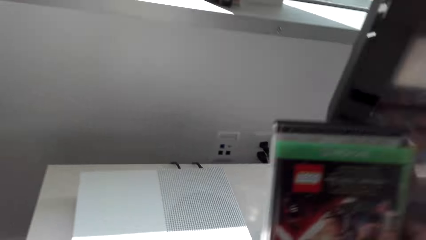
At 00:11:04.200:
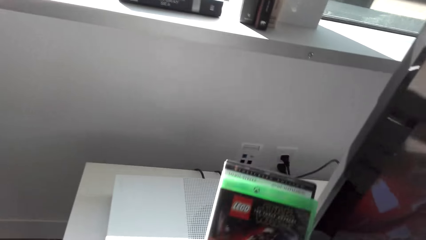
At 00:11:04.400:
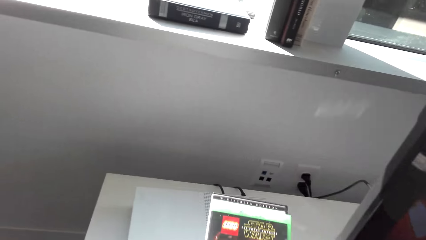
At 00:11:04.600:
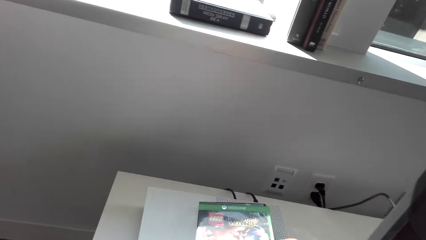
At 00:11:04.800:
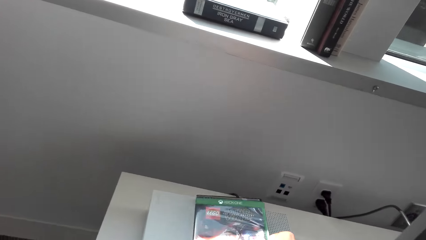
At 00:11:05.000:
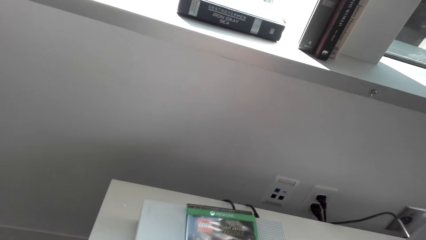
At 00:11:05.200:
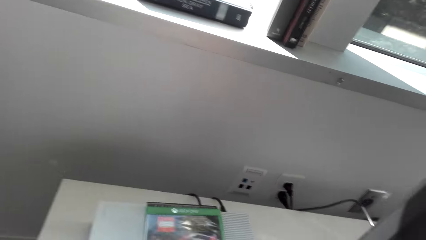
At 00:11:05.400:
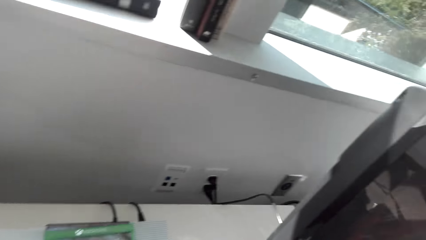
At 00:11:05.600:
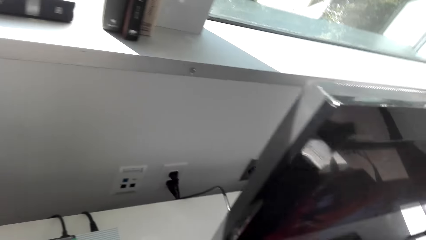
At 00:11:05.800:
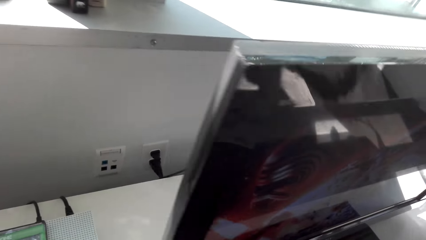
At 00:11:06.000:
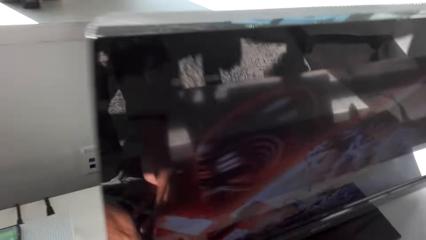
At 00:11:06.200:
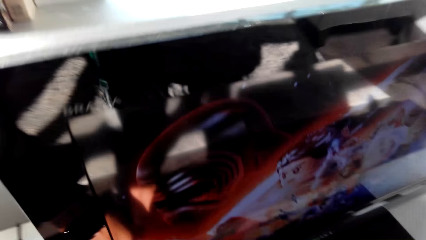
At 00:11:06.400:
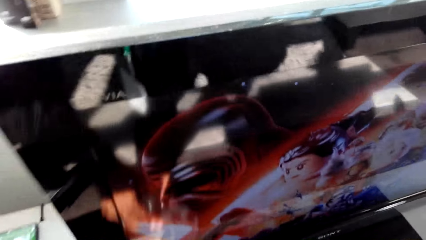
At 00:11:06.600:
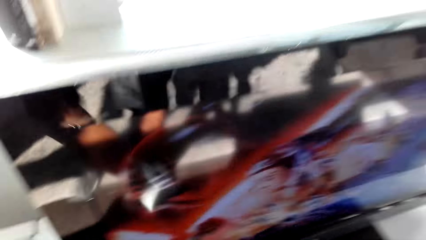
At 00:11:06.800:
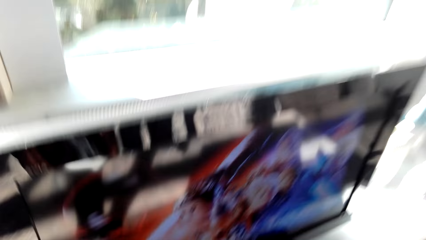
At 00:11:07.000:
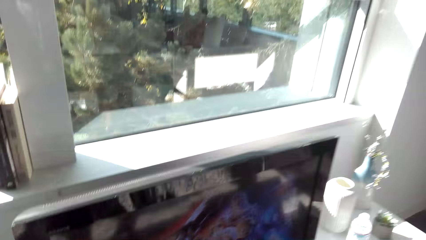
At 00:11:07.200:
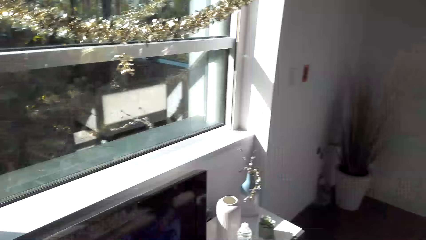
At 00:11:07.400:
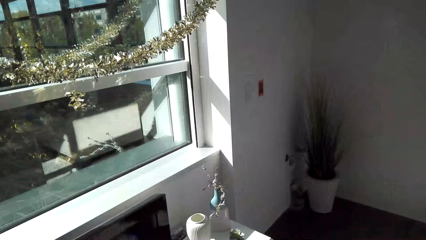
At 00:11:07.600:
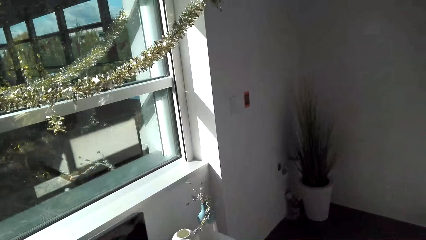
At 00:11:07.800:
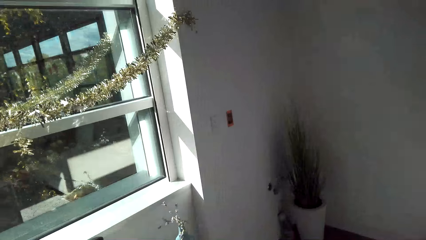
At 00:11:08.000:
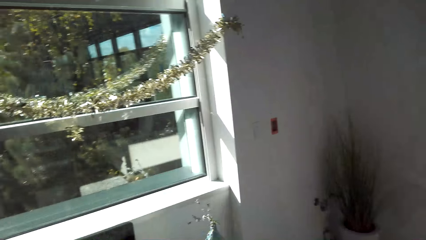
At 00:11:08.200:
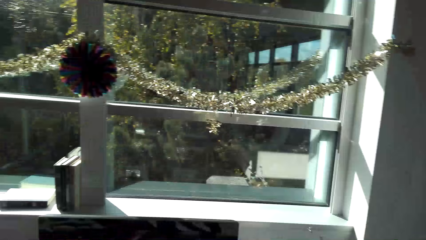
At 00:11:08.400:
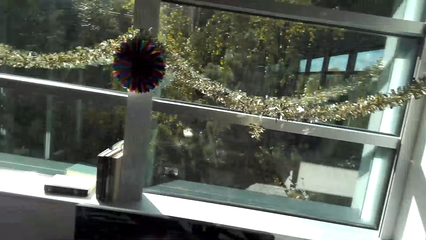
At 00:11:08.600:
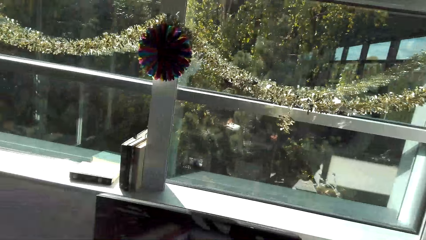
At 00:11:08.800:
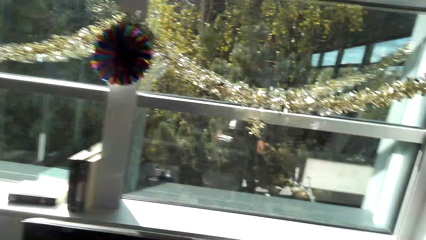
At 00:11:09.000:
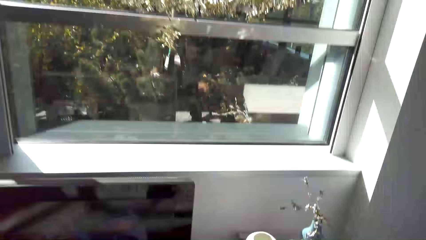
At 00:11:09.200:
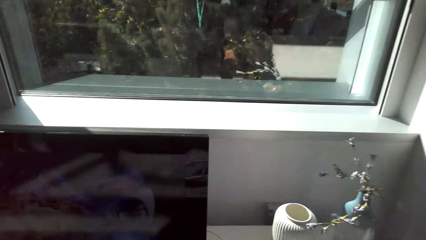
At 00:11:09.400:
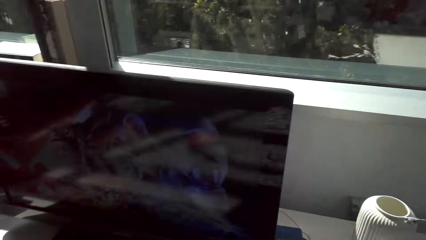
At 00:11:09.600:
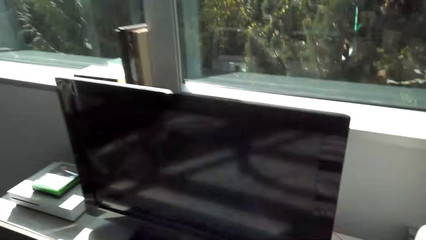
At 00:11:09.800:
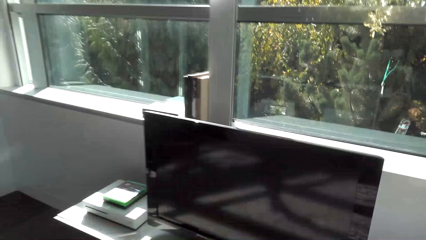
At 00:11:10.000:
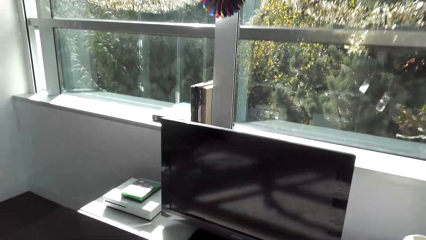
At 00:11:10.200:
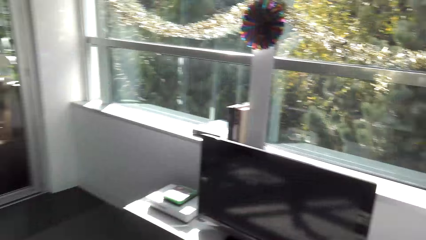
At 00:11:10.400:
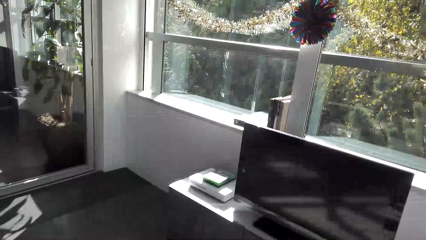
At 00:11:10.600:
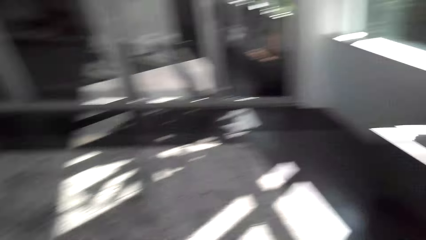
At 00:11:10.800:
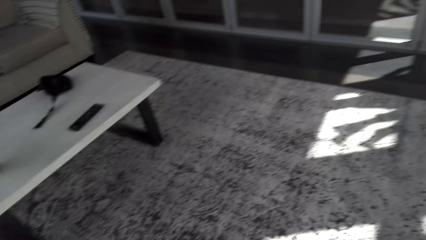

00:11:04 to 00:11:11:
The camera wearer puts the CD package on the table. They look around.

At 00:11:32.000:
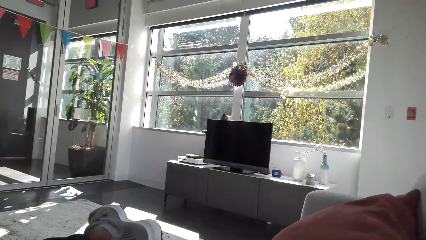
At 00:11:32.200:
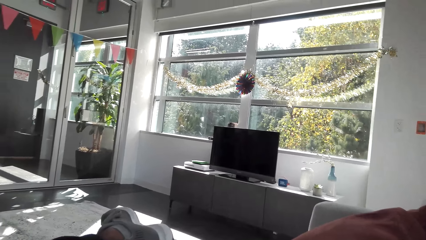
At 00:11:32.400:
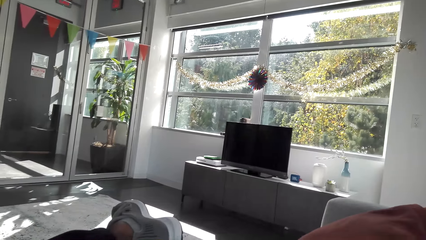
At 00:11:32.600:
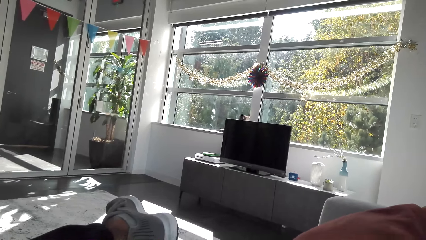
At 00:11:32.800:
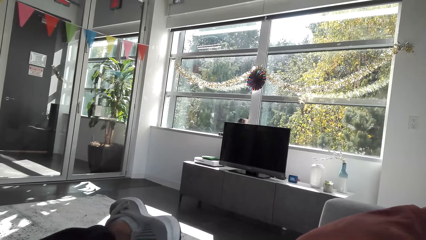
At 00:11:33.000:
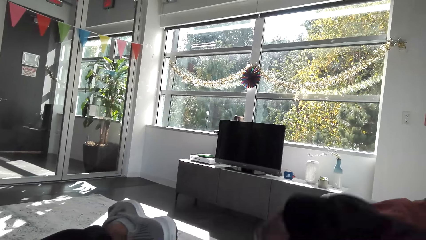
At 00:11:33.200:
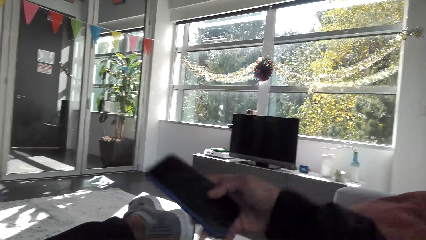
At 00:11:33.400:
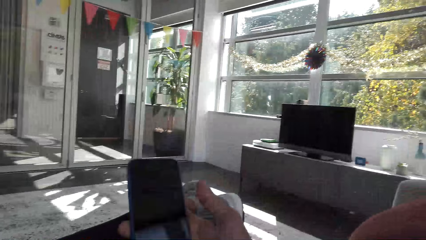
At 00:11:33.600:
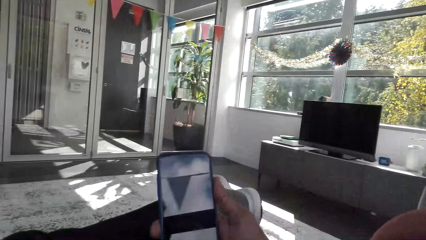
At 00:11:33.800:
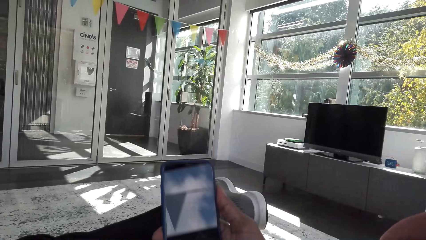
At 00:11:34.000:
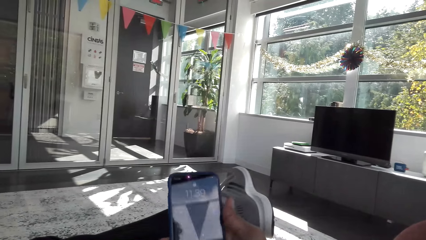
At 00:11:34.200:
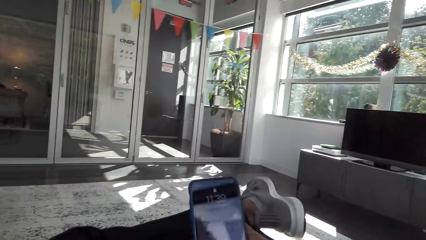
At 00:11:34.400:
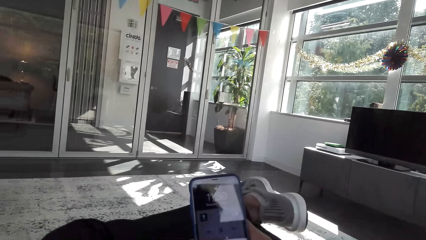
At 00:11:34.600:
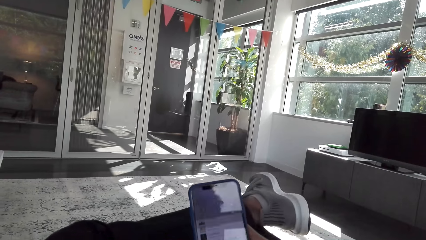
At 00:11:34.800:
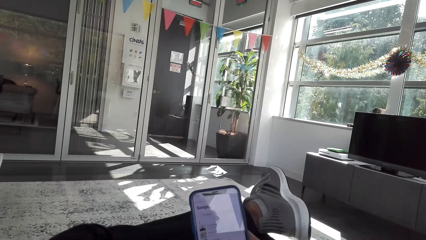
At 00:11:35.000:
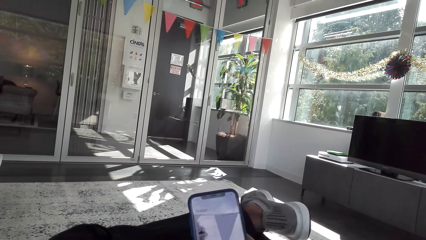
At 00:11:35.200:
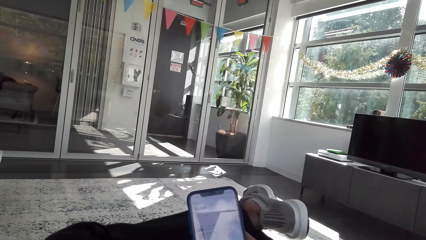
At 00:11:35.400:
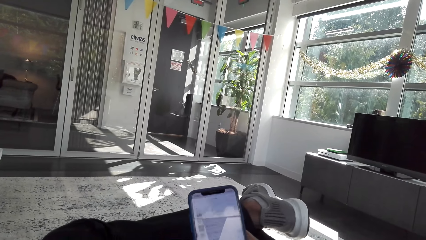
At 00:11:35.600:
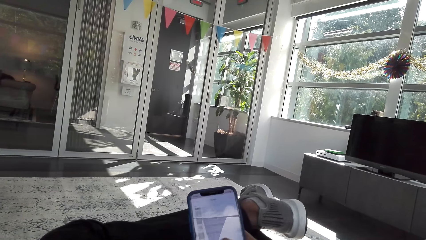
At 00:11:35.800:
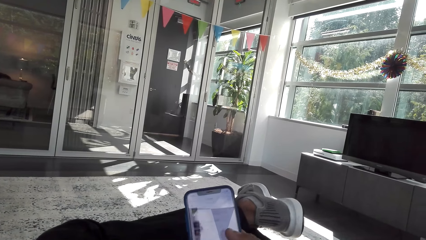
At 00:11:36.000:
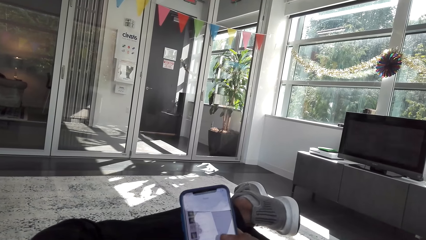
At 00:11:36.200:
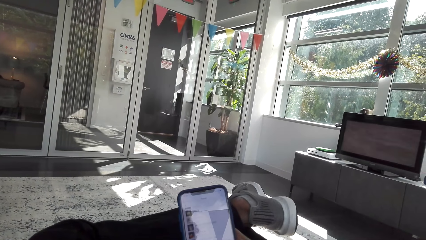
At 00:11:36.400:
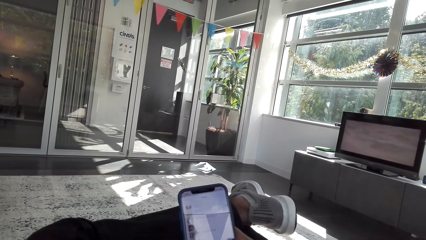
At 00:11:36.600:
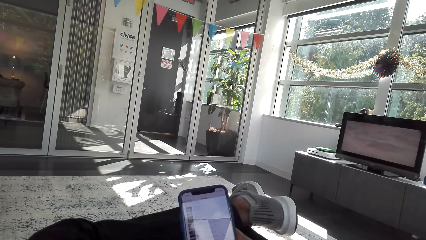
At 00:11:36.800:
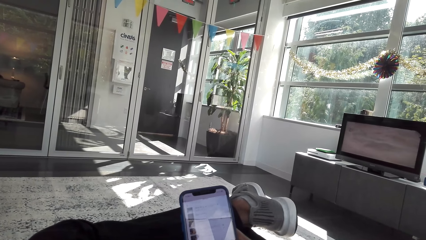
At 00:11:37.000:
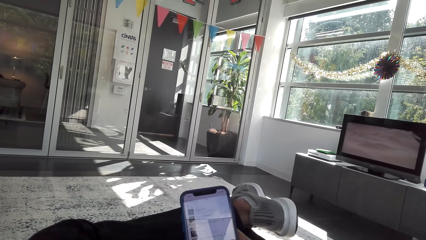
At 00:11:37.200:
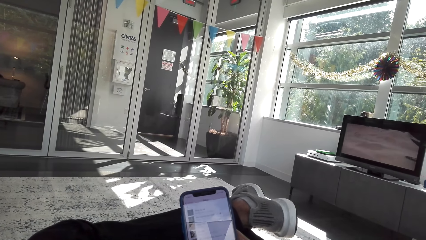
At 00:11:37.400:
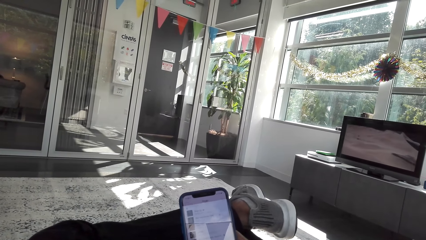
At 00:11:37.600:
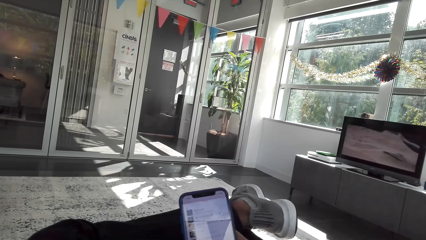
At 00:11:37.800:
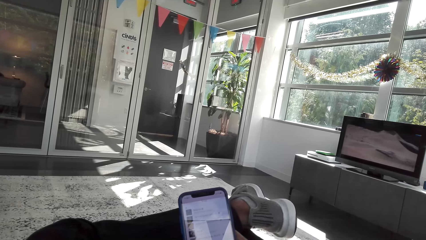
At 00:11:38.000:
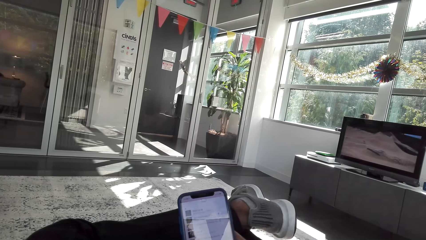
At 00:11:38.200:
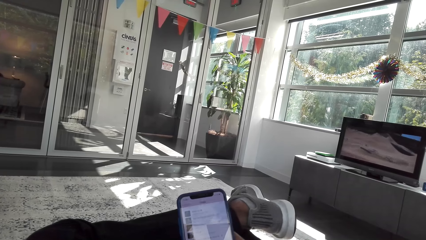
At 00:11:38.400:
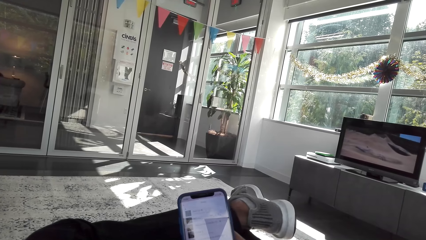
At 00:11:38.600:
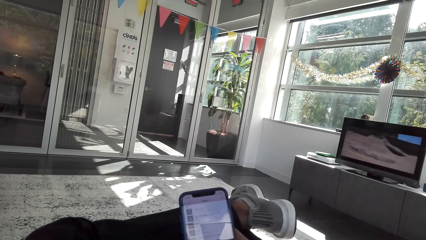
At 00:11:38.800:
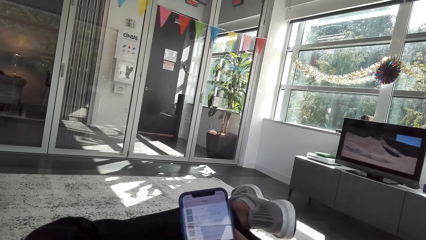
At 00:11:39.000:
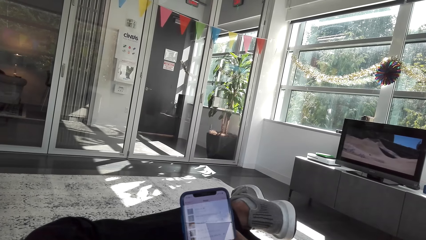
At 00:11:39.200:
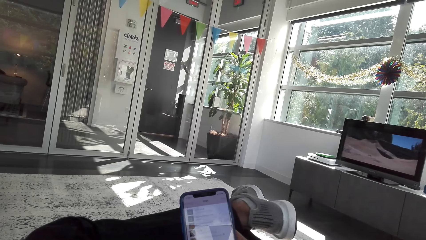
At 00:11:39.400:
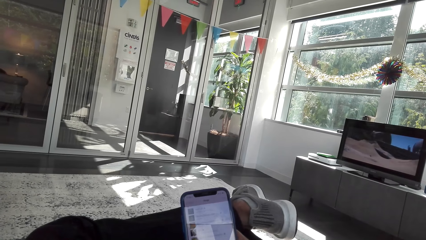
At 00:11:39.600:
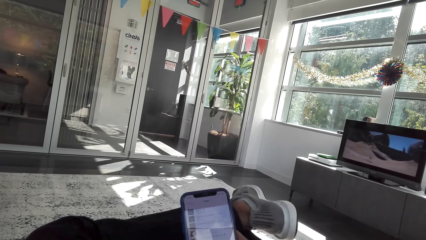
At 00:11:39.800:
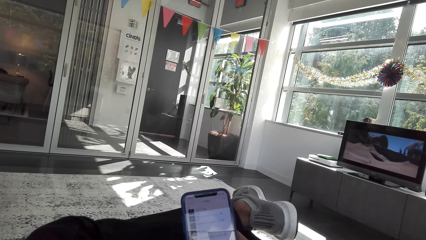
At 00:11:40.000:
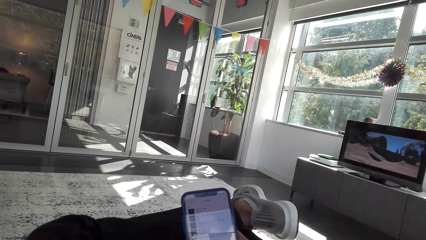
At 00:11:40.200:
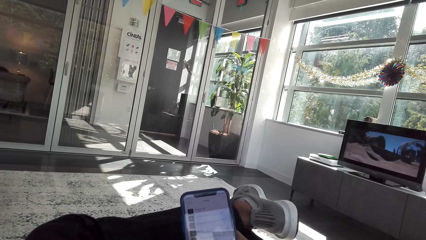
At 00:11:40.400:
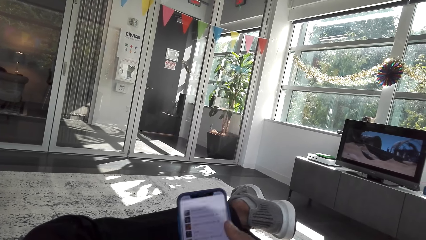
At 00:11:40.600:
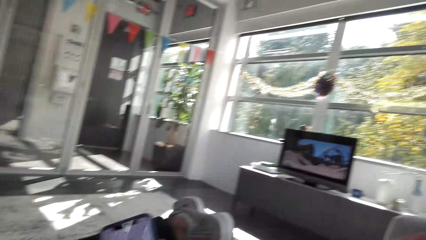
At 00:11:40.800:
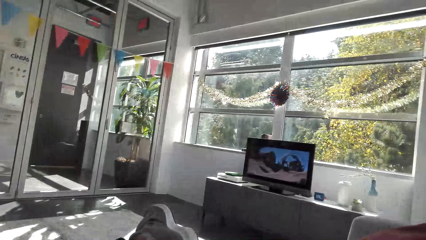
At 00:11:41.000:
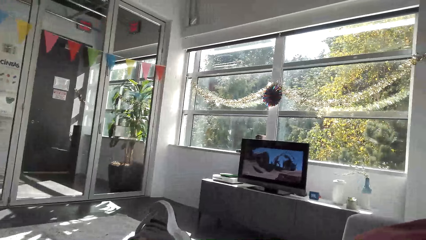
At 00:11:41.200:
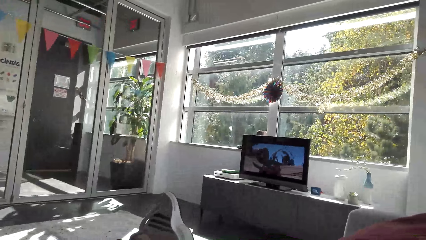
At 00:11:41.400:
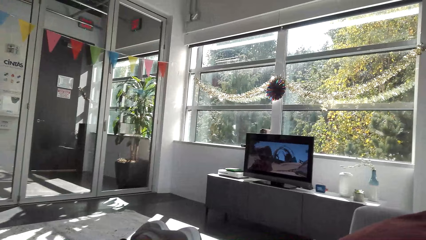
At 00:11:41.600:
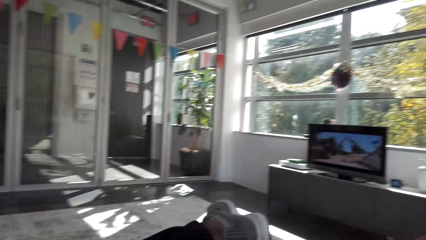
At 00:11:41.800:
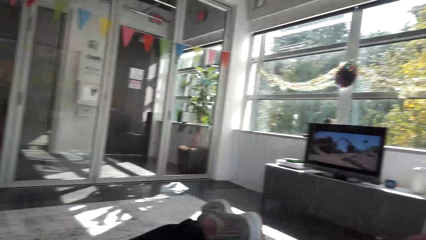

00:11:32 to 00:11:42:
The camera wearer looks at the phone. They pick up the phone. They operate the phone. They watch the television. They move the leg.
